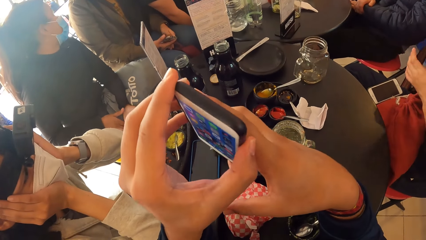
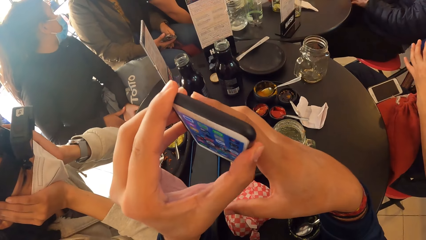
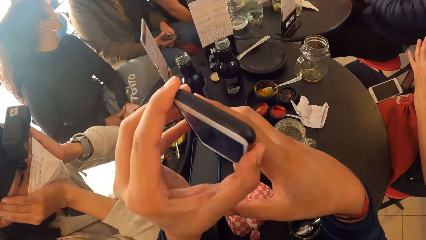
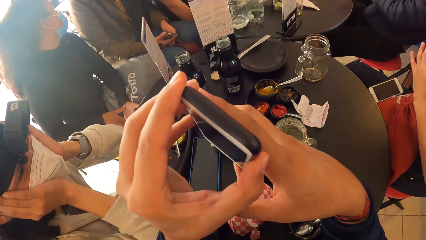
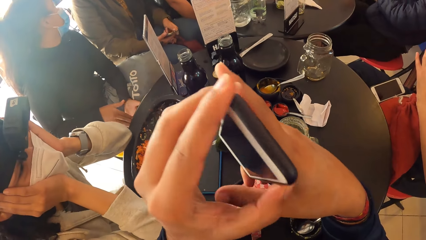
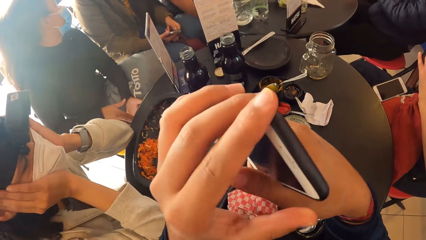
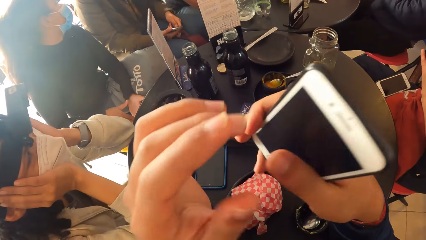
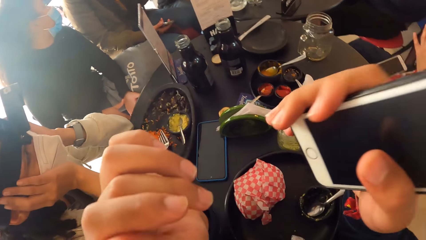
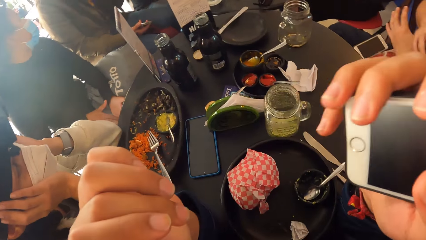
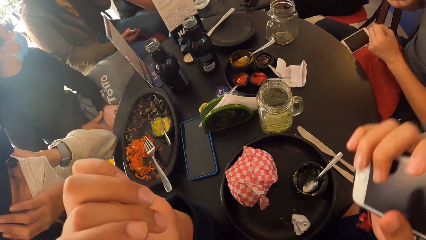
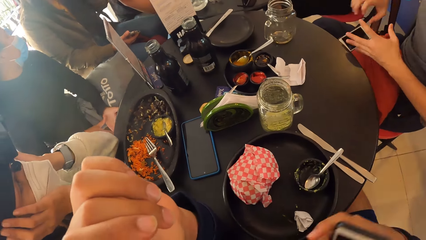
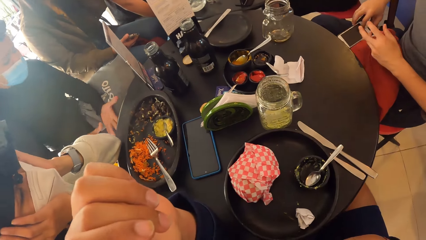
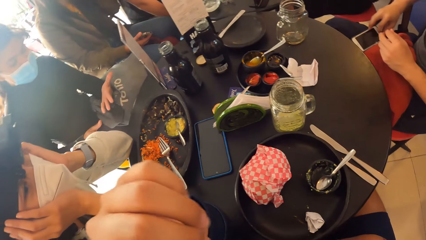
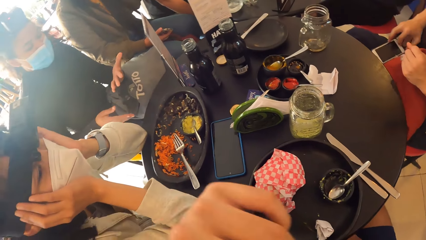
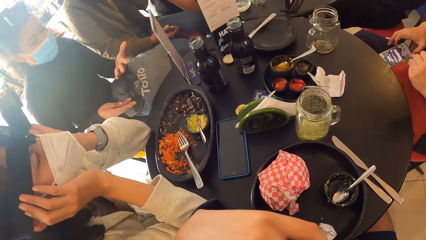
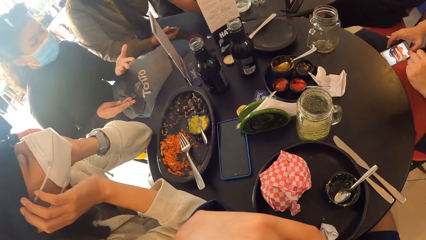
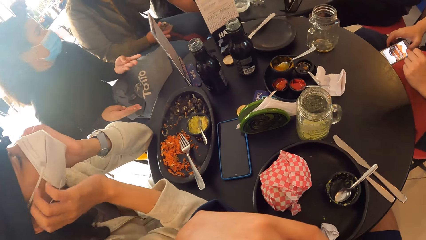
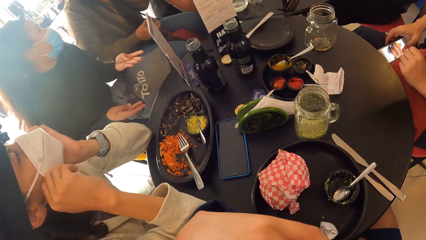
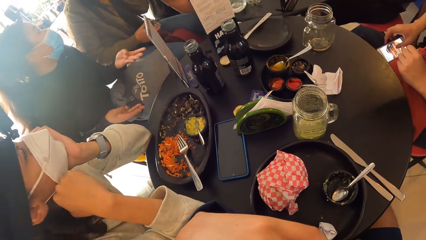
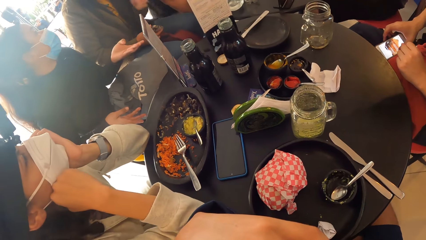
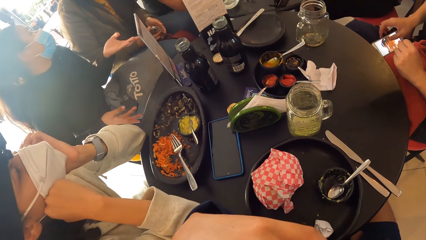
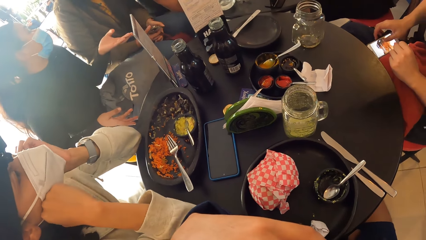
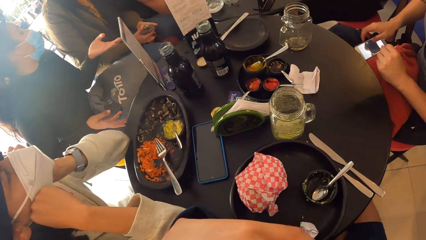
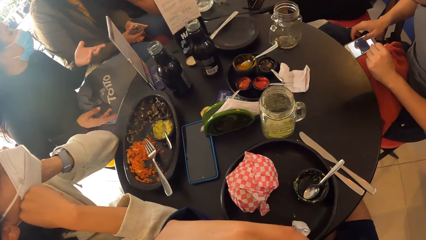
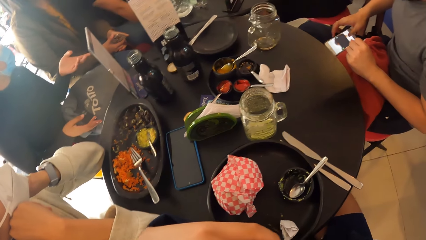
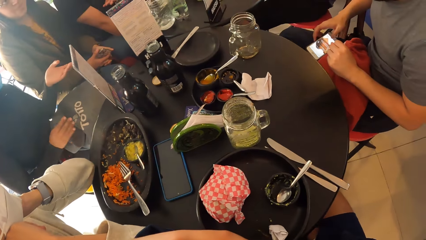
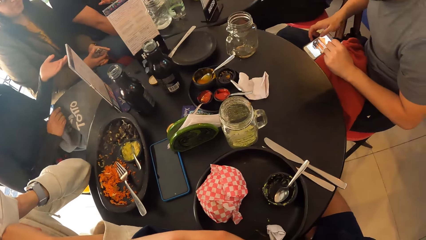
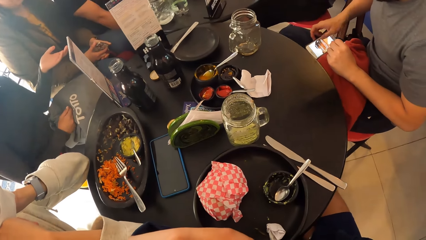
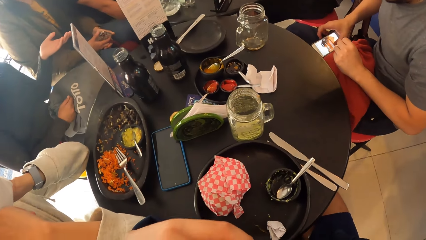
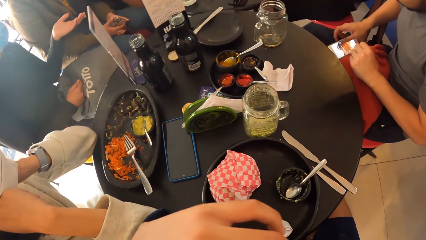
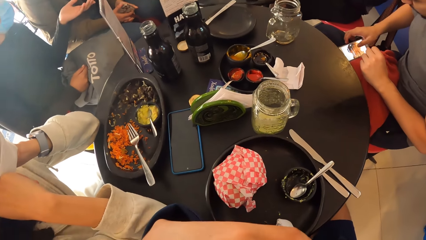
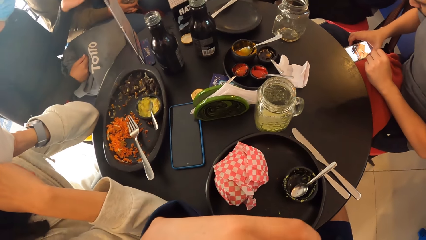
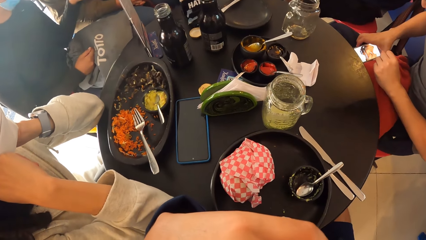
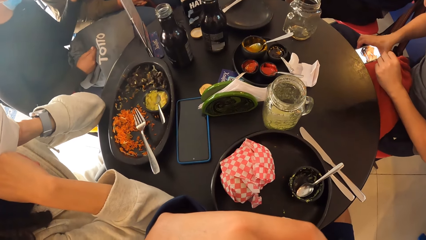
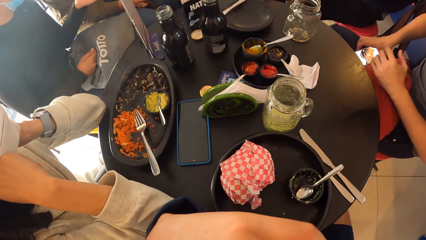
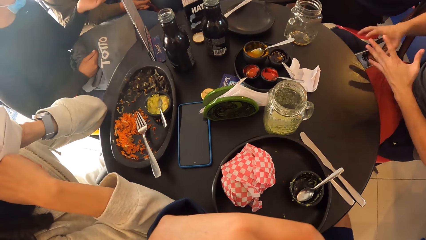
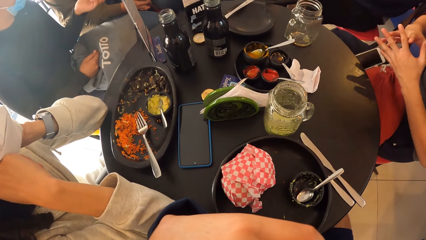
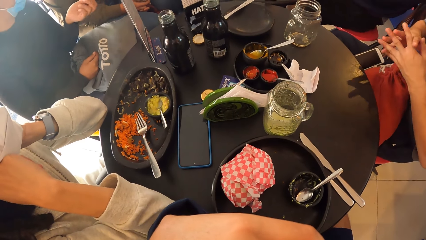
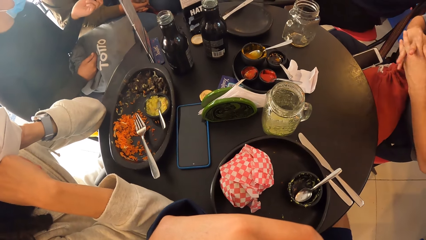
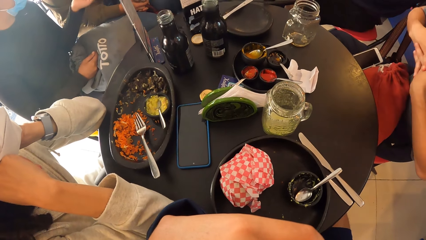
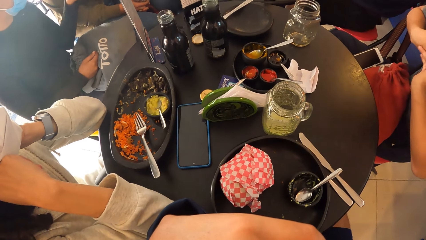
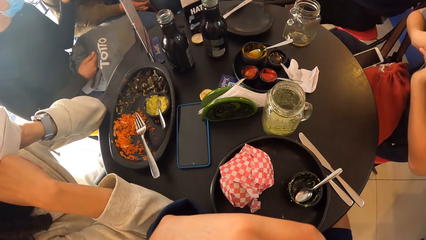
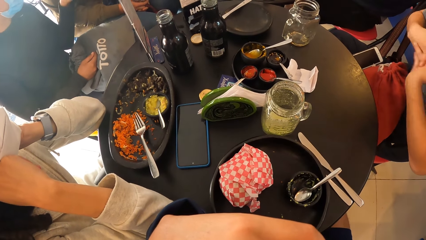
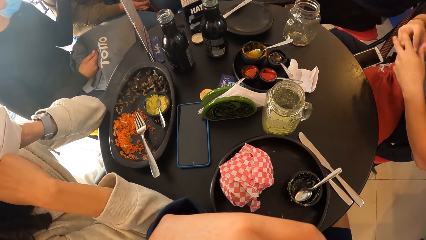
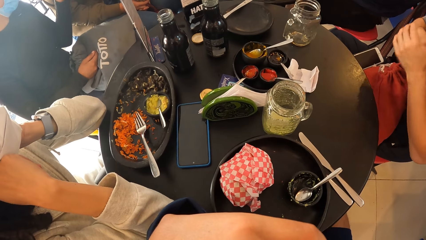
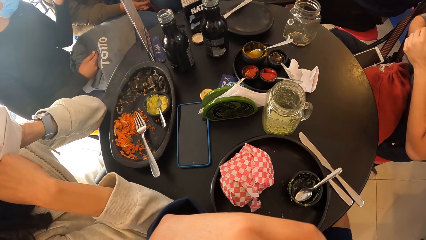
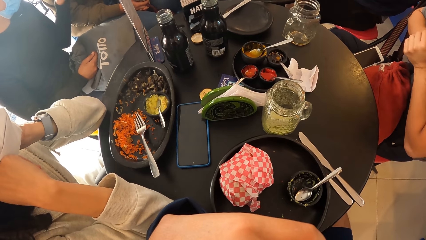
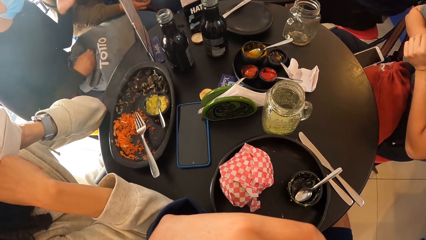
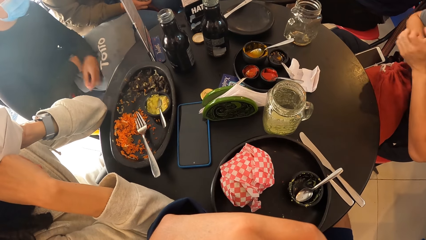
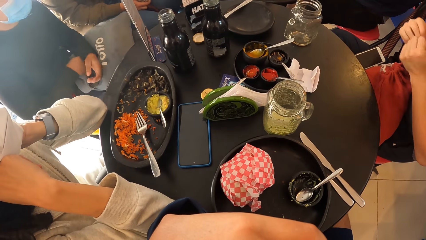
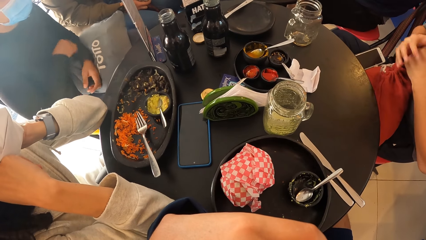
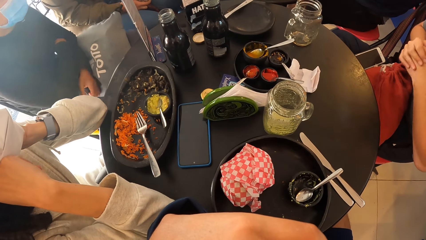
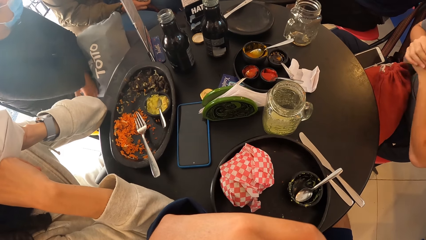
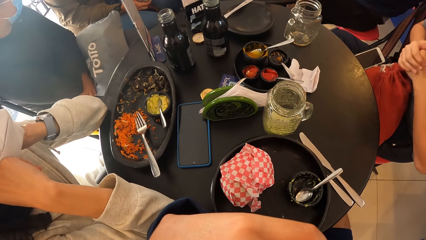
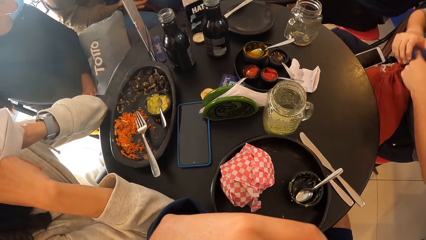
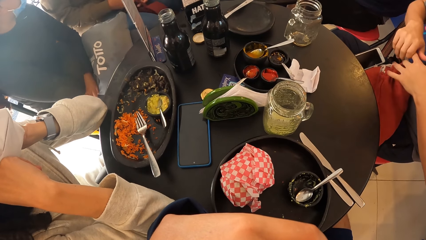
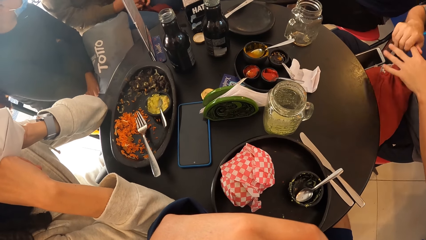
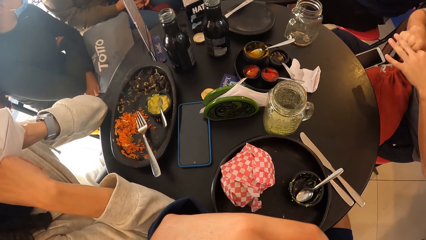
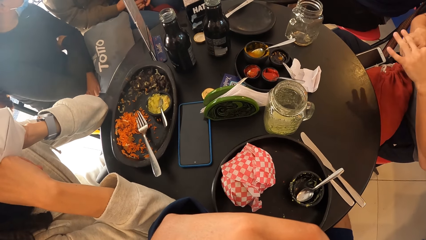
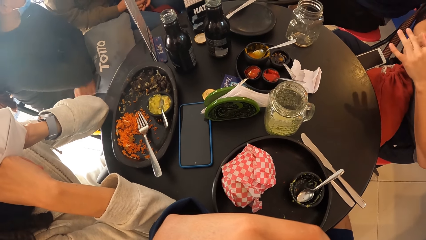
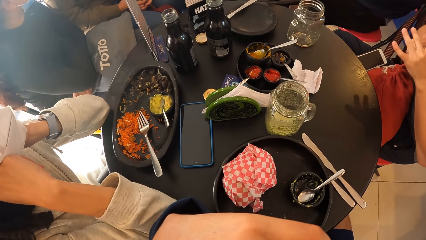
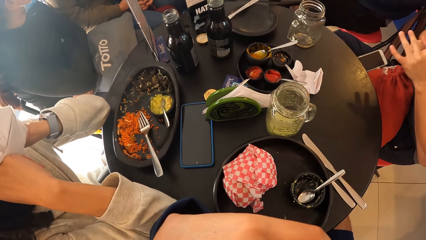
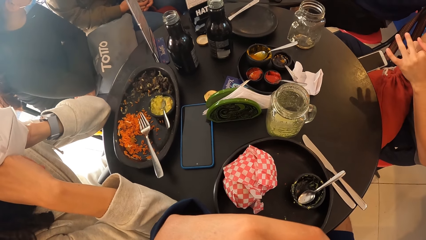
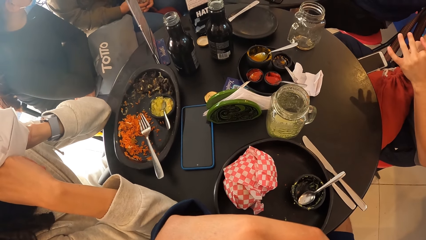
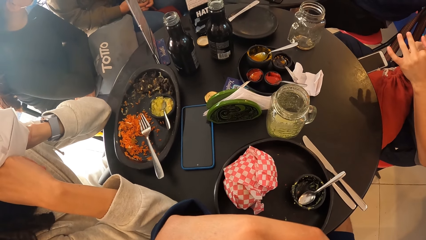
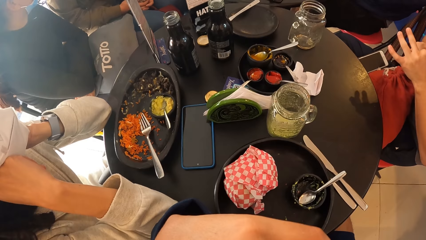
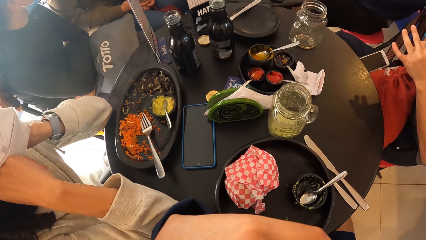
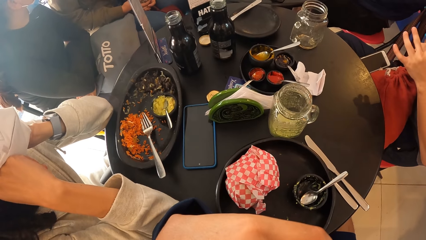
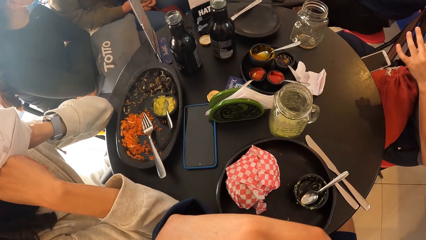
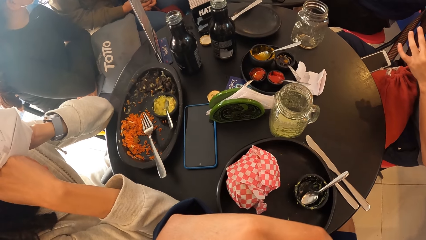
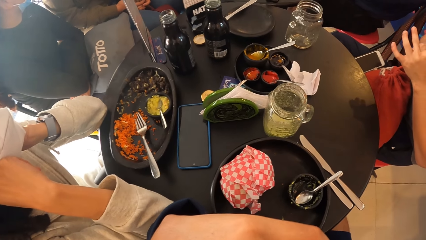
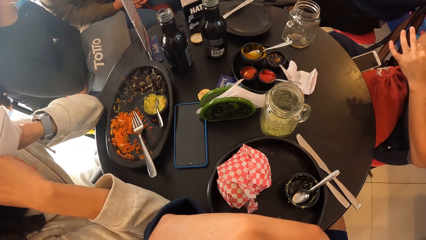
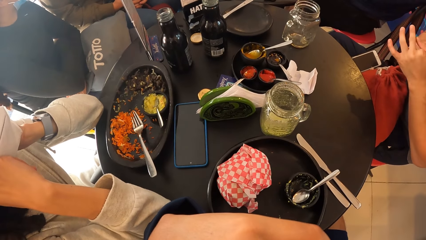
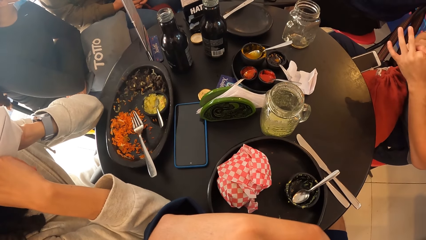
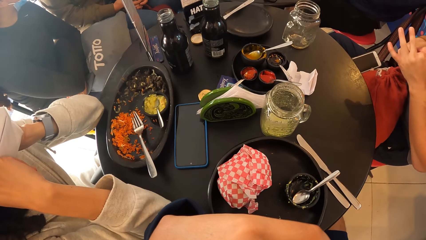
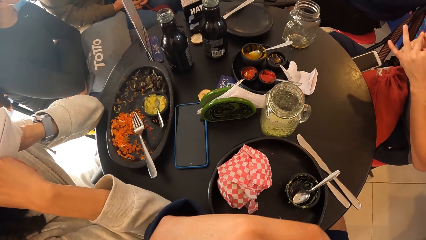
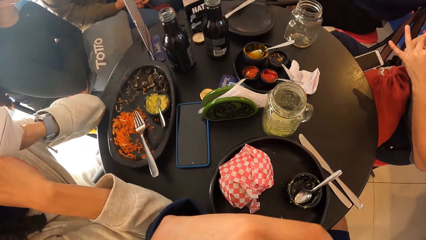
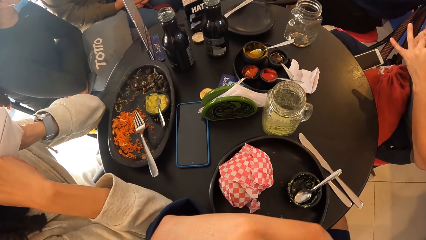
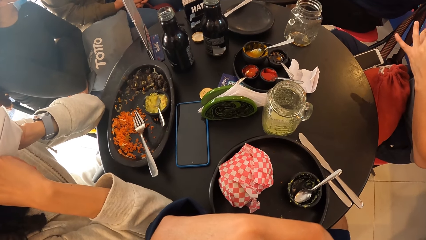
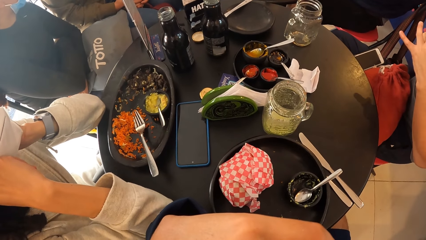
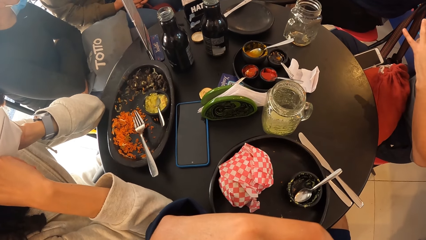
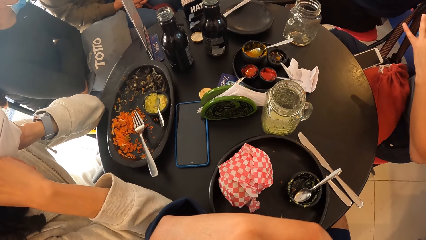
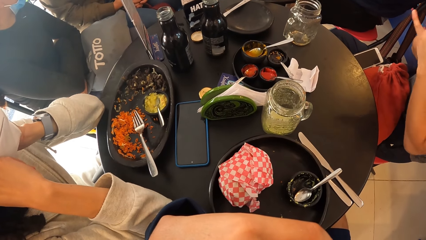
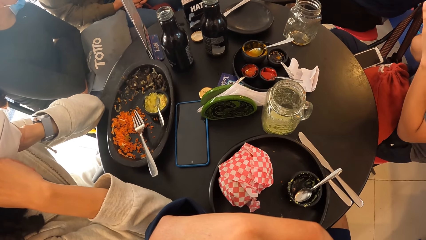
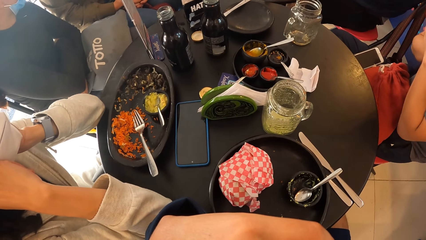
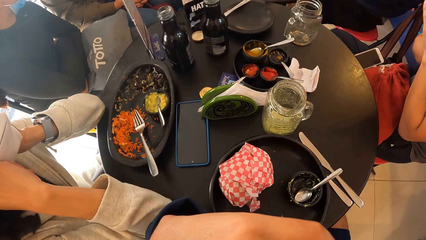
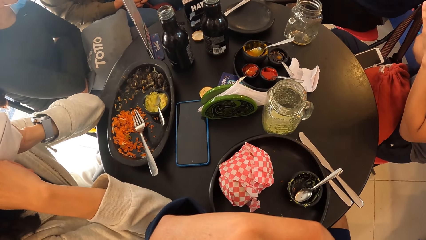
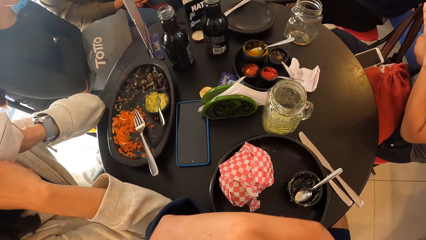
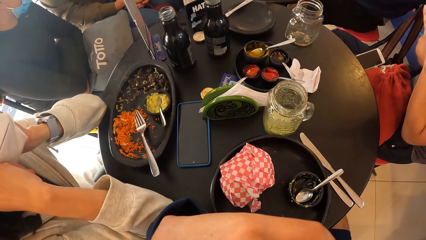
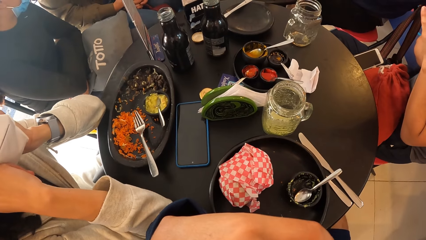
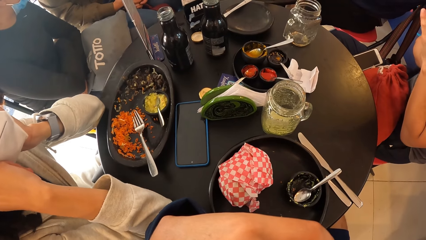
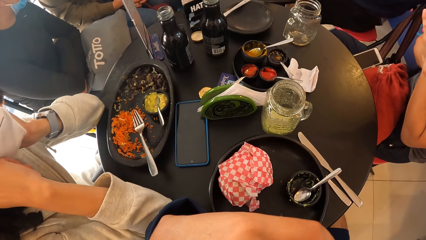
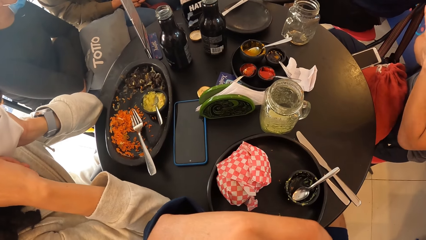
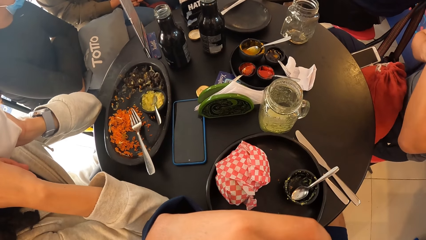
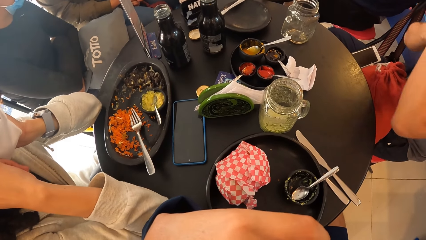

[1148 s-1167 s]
A man operates a phone on his lap with his right hand. The camera wearer puts down the phone. They look around. The man flexes both hands together. The camera wearer looks at the table.
